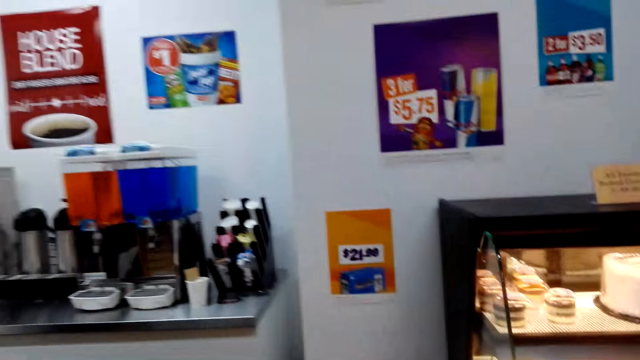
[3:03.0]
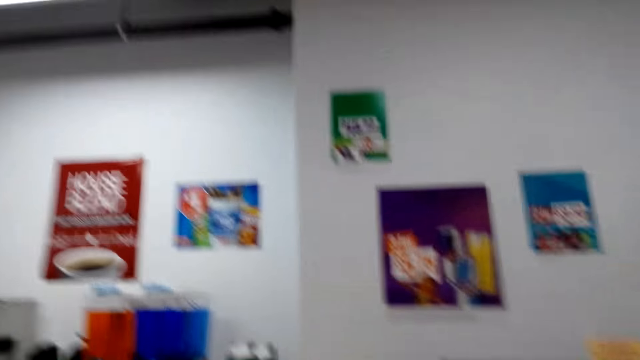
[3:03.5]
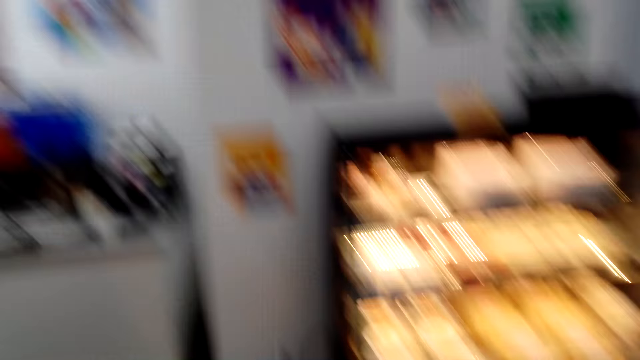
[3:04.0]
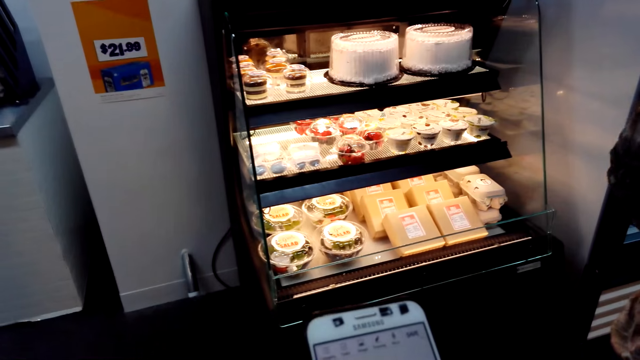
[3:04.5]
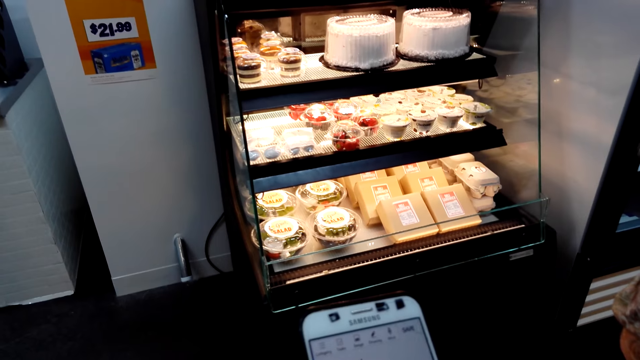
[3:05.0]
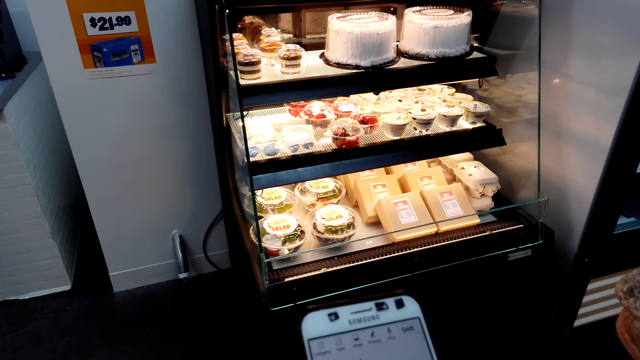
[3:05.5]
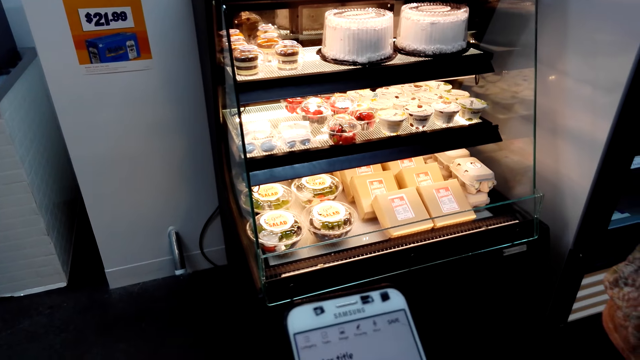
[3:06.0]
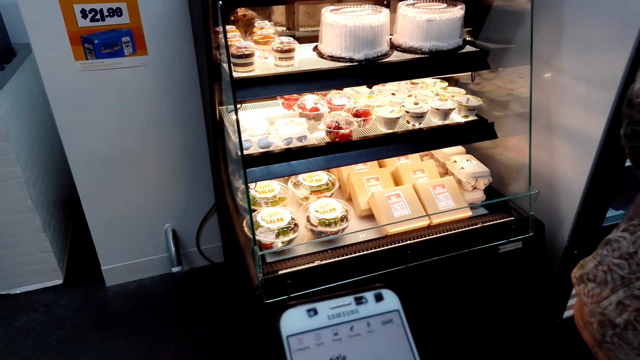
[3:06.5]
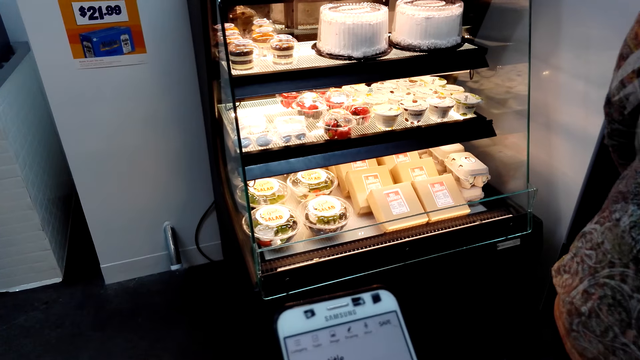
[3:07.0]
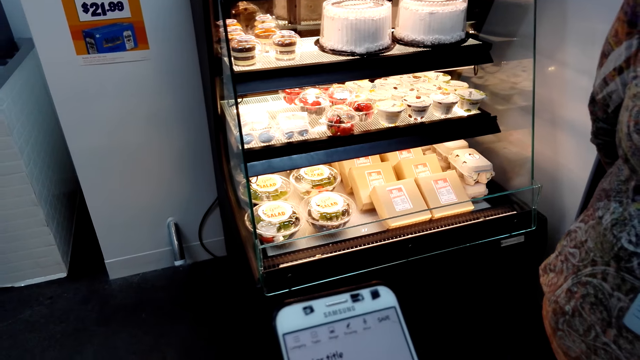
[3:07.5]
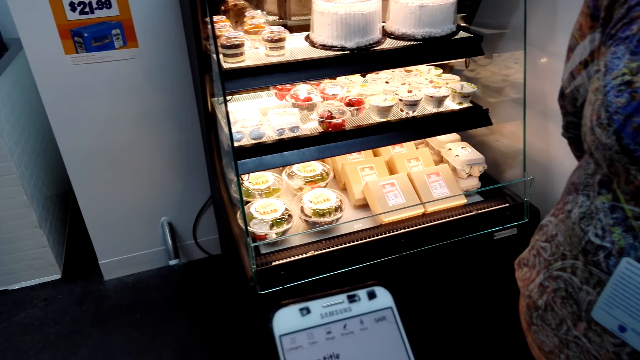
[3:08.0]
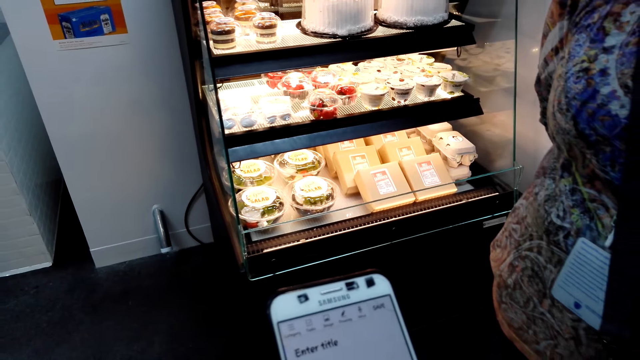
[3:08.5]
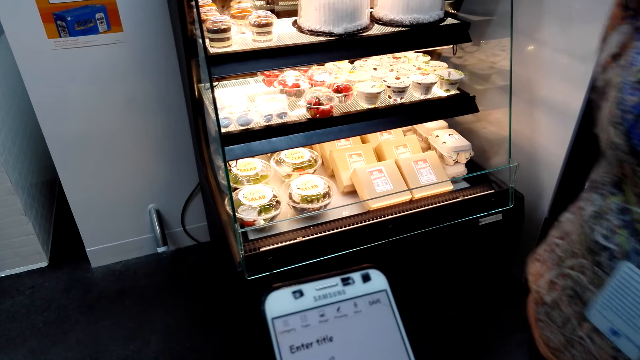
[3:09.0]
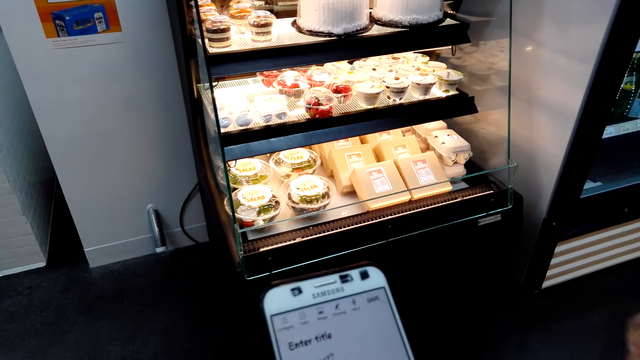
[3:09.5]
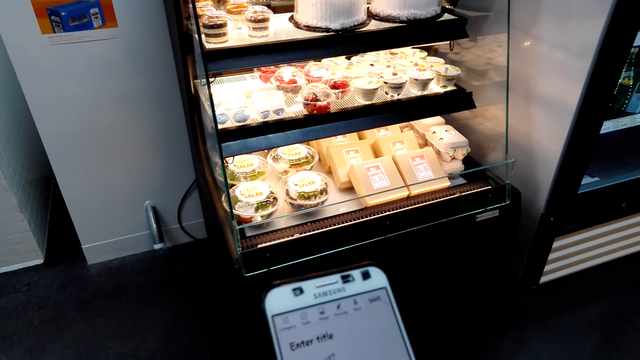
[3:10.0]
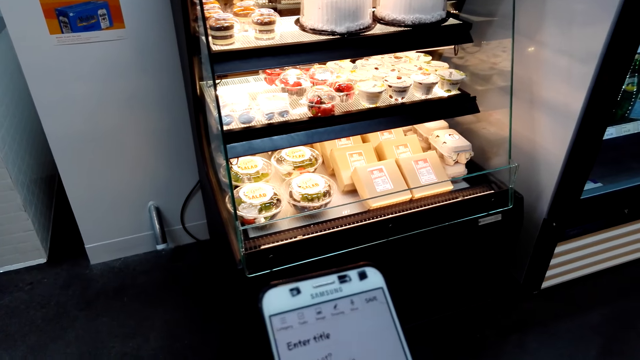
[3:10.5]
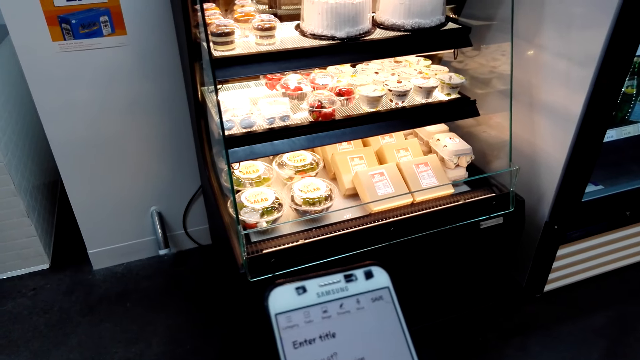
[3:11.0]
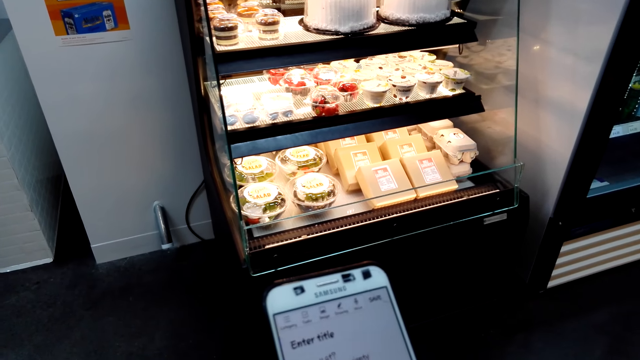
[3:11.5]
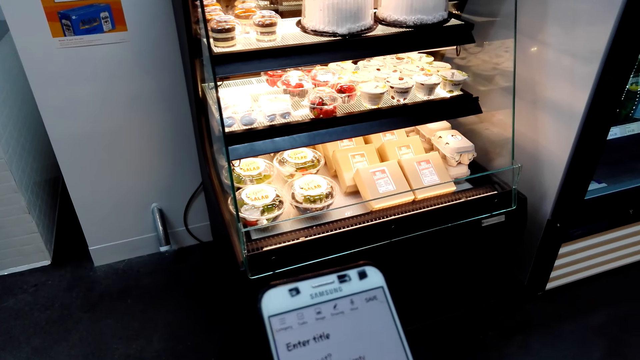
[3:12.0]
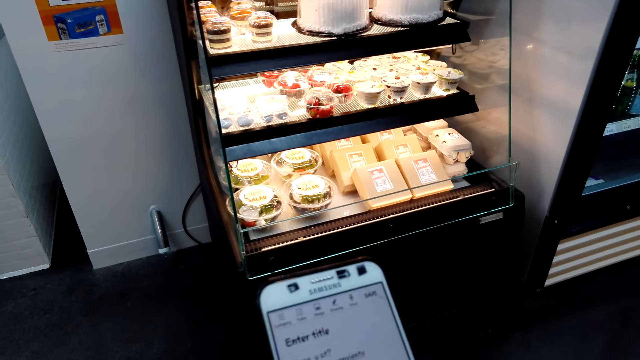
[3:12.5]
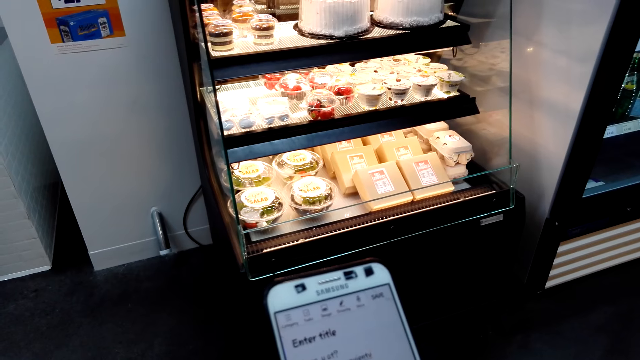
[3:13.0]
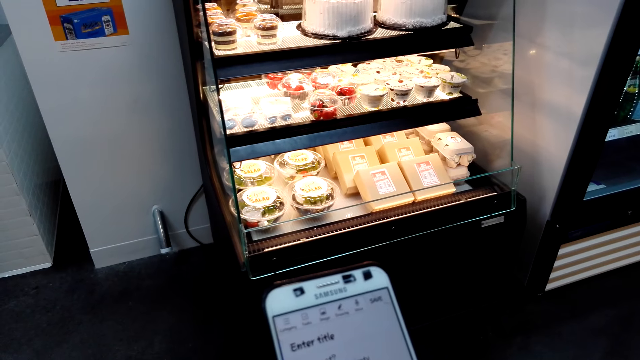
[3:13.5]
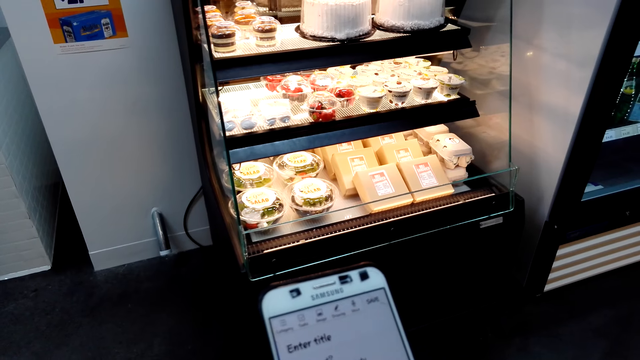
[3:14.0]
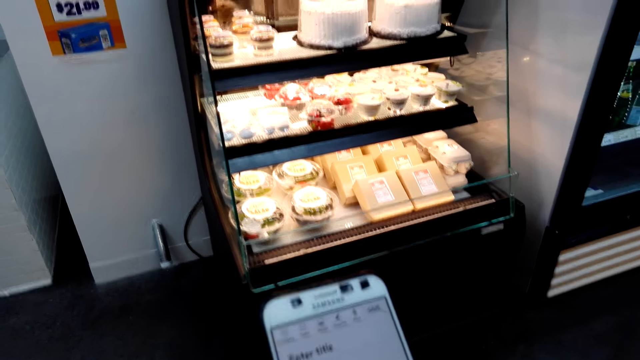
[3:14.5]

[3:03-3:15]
The camera wearer looks at the phone. They operate the phone. A woman moves. The camera wearer looks at the phone.

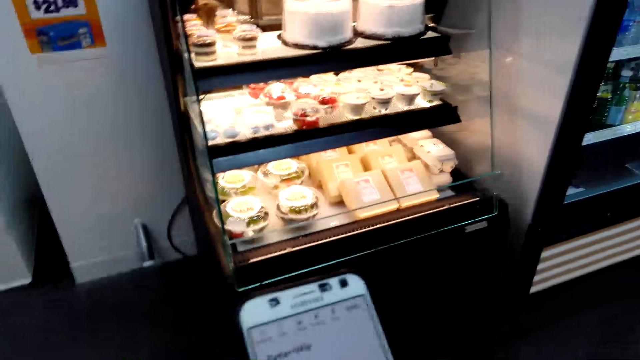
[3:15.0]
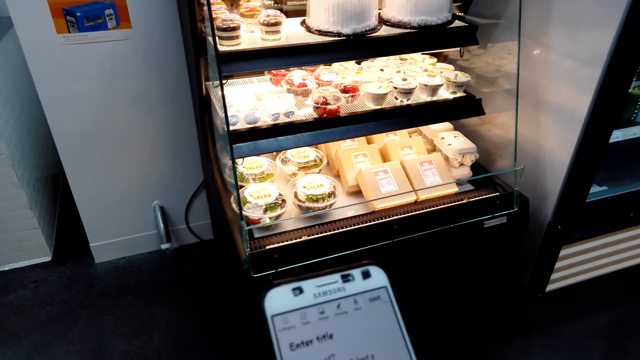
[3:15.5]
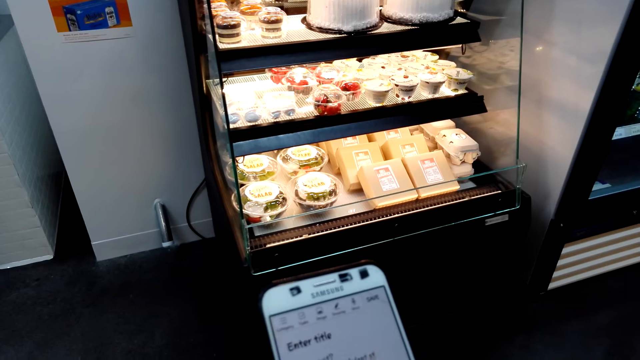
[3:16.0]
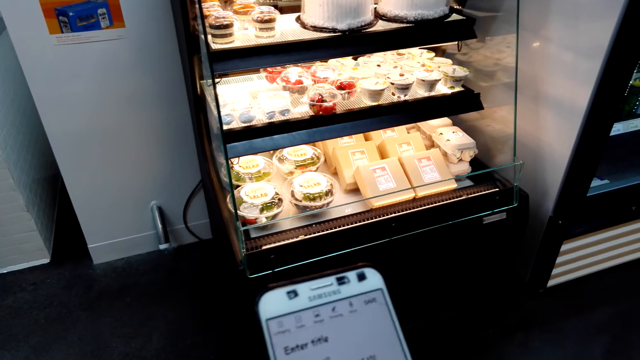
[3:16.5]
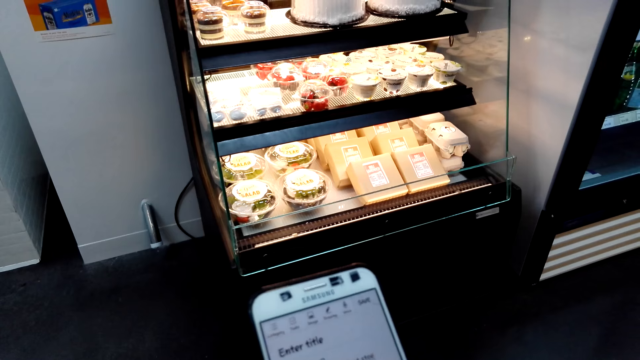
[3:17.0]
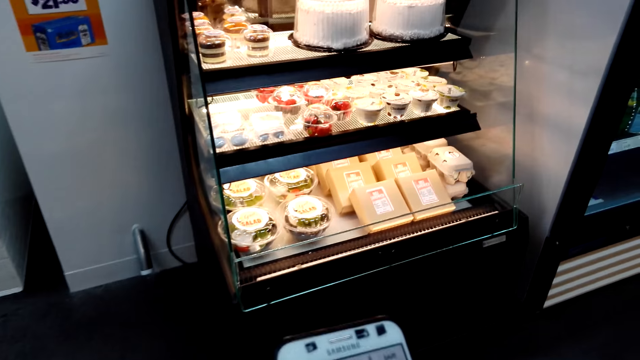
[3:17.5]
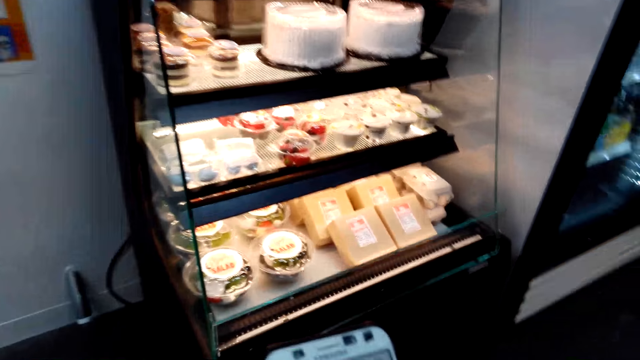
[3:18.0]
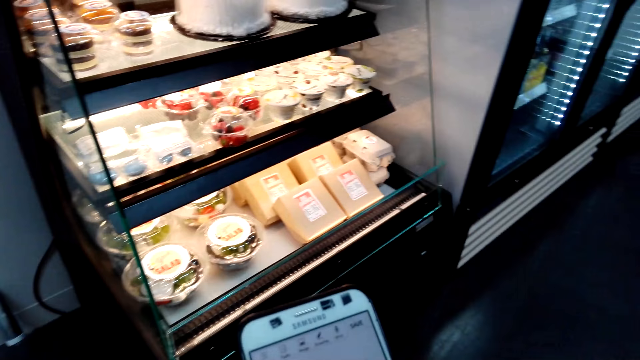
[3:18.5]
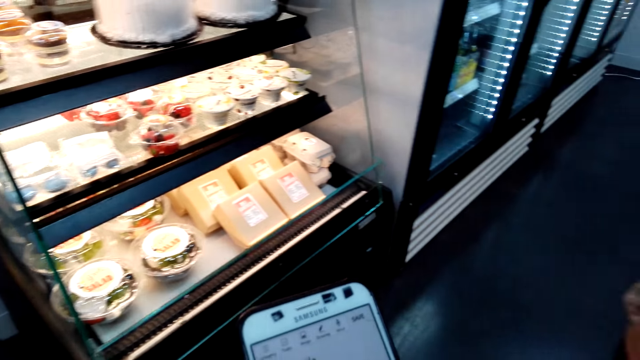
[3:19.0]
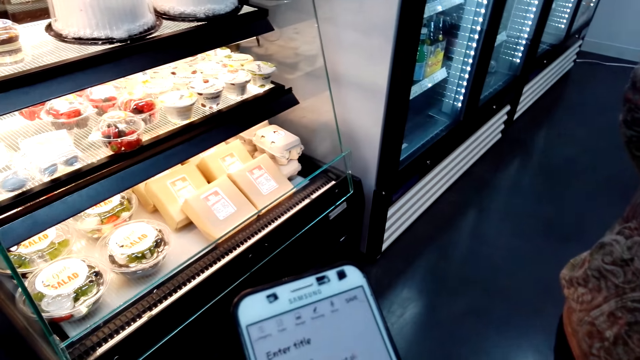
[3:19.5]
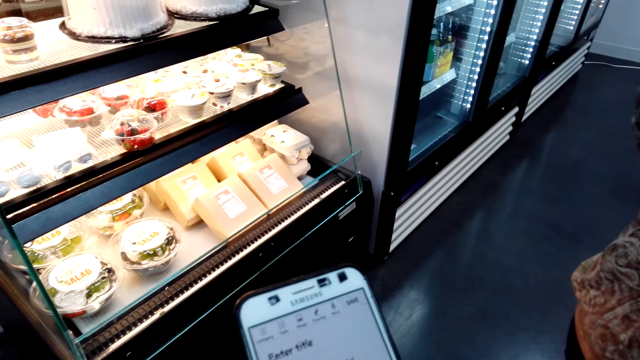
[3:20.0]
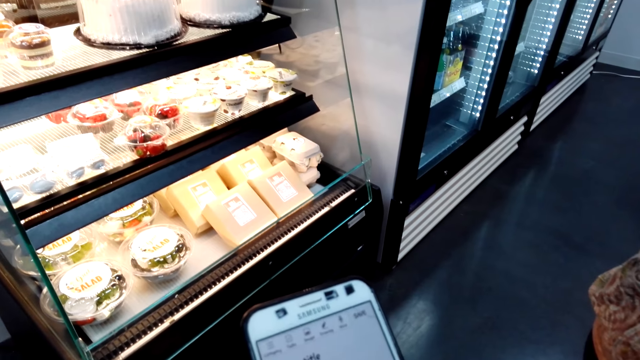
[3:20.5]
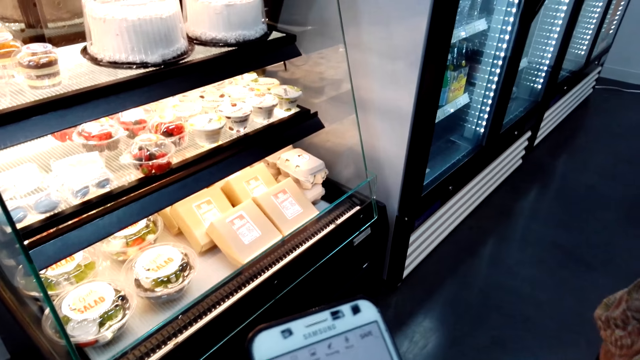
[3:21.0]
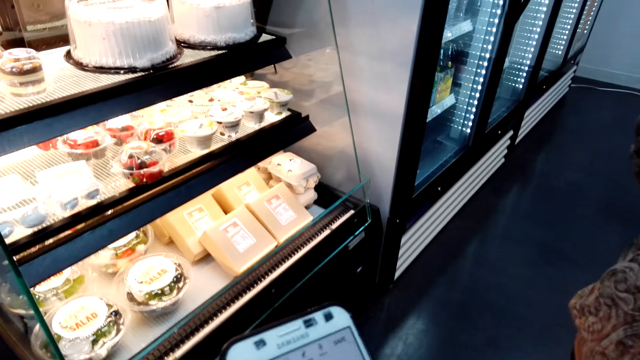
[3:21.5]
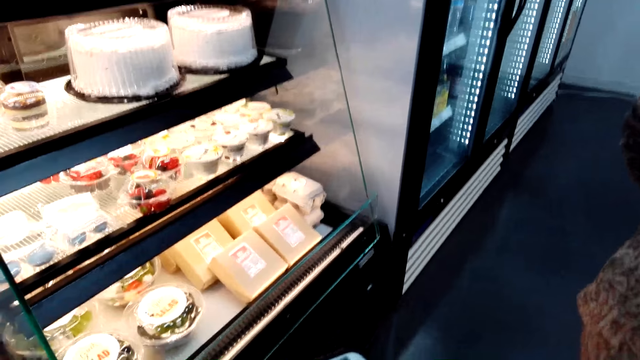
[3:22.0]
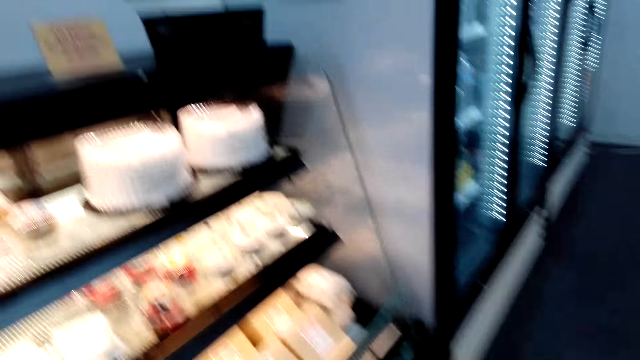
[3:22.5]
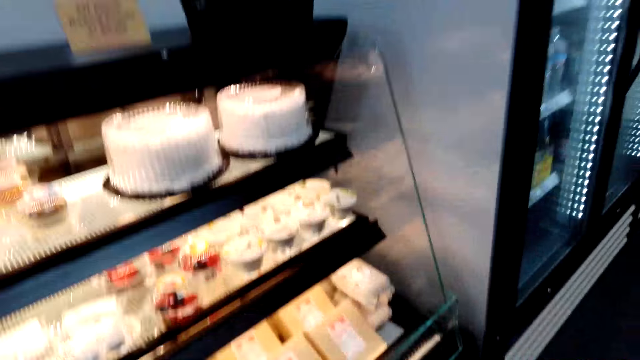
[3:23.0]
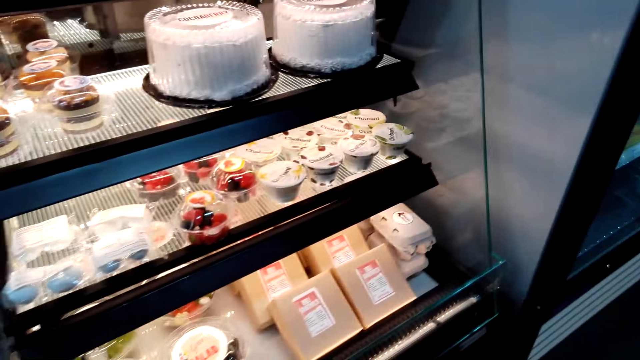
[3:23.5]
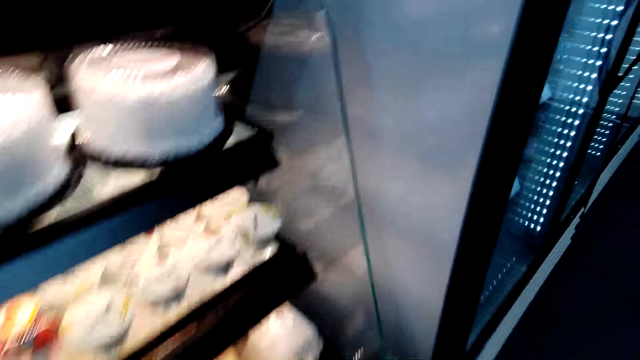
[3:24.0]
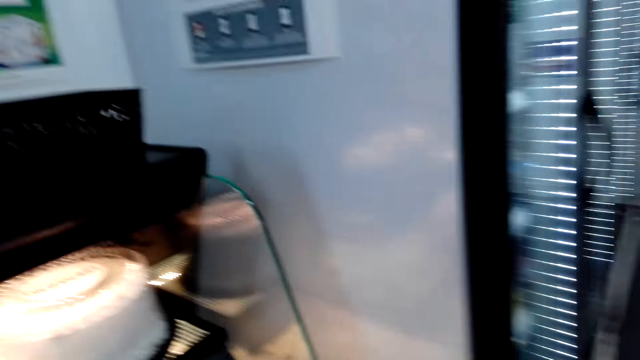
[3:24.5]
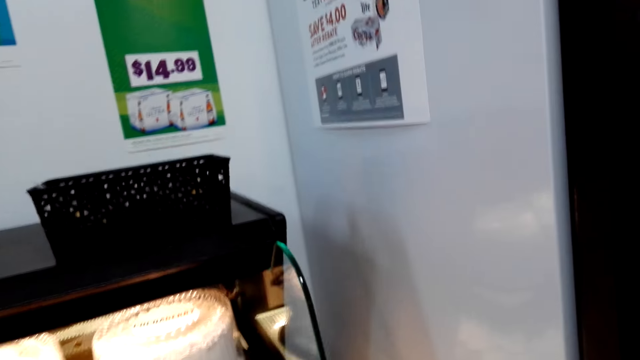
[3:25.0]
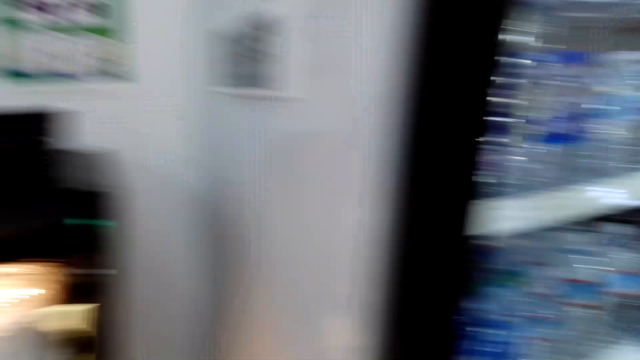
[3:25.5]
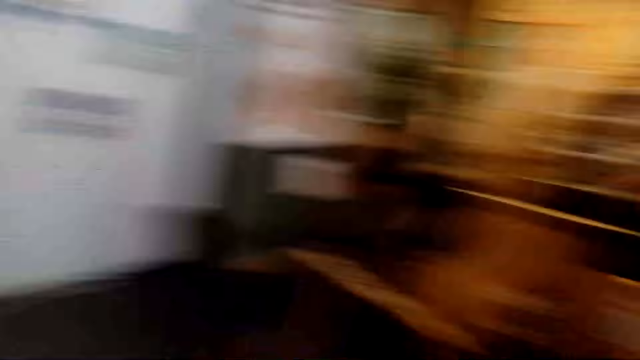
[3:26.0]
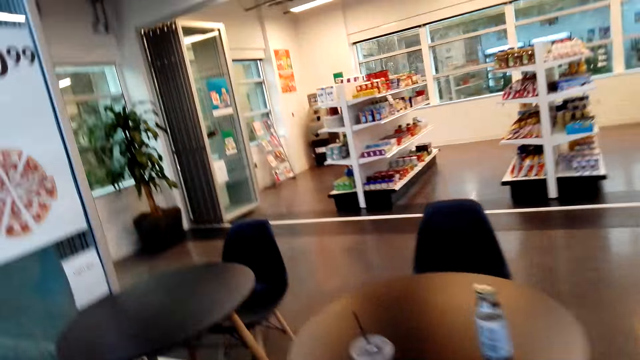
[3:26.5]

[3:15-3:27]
The camera wearer looks around.
